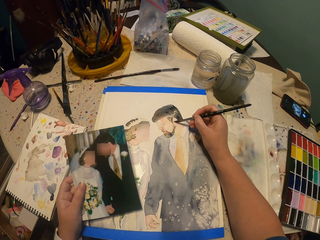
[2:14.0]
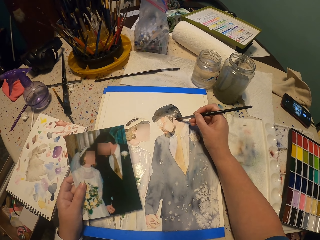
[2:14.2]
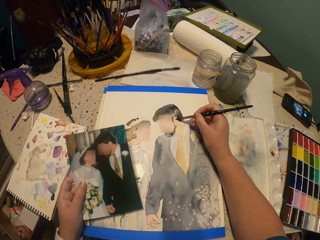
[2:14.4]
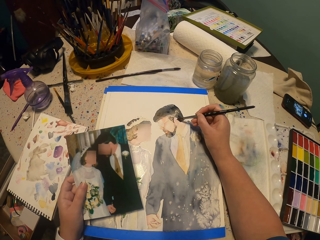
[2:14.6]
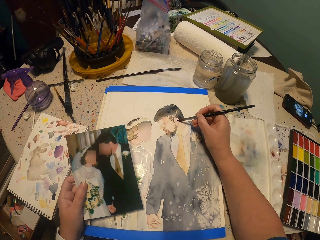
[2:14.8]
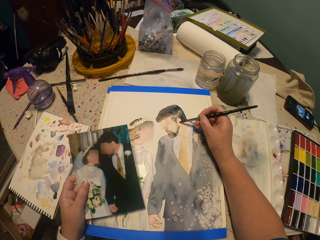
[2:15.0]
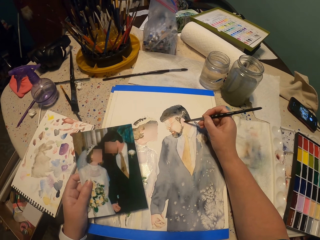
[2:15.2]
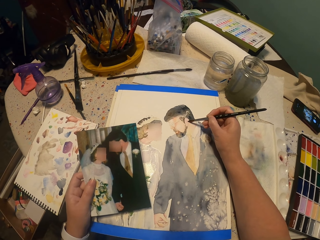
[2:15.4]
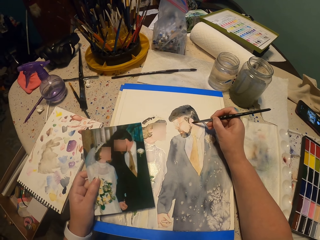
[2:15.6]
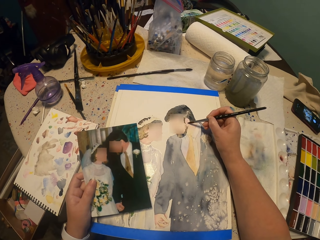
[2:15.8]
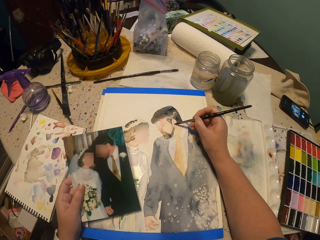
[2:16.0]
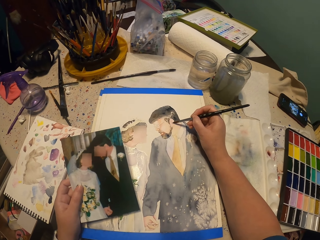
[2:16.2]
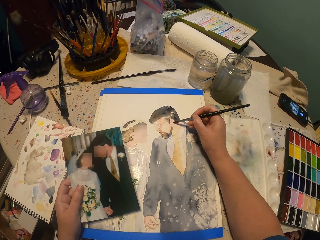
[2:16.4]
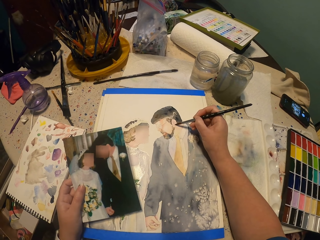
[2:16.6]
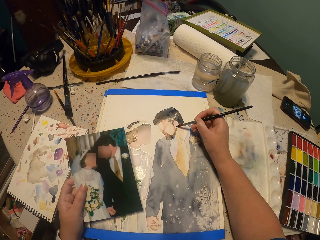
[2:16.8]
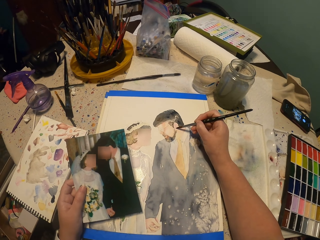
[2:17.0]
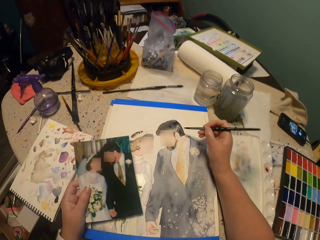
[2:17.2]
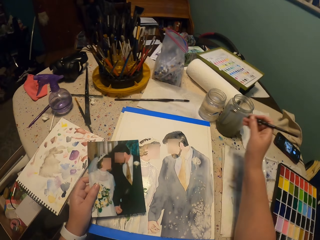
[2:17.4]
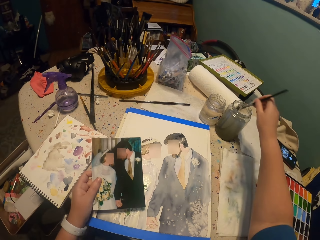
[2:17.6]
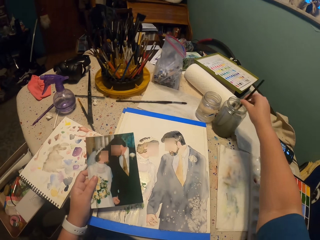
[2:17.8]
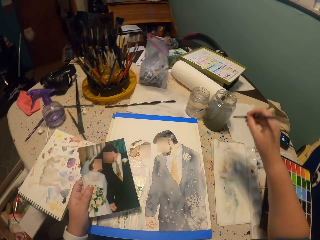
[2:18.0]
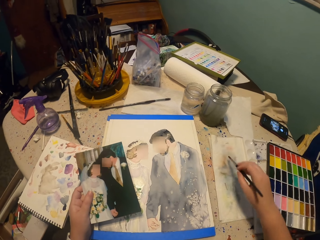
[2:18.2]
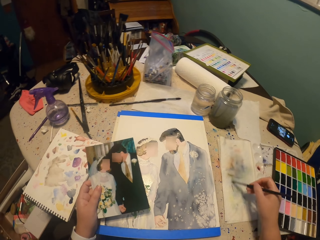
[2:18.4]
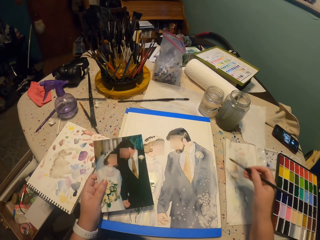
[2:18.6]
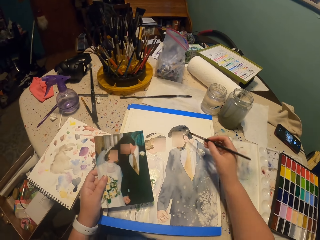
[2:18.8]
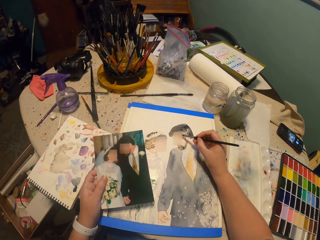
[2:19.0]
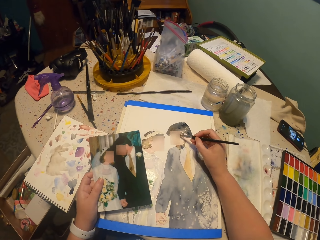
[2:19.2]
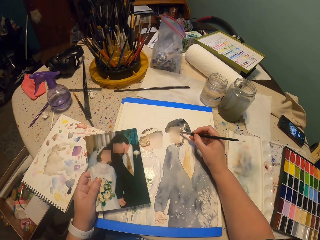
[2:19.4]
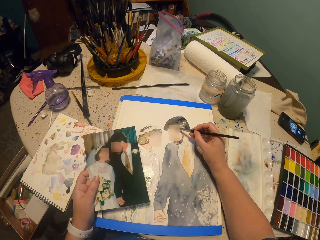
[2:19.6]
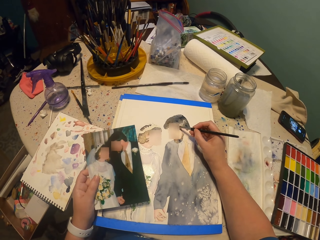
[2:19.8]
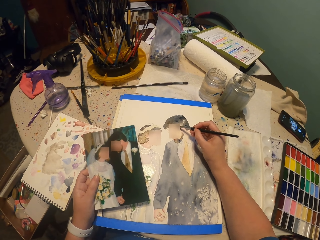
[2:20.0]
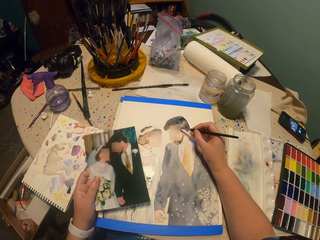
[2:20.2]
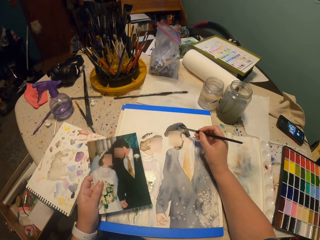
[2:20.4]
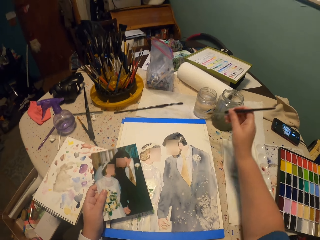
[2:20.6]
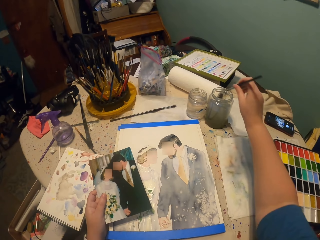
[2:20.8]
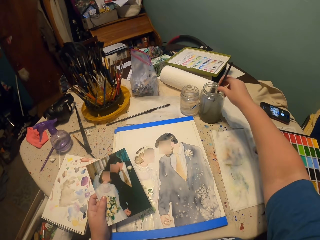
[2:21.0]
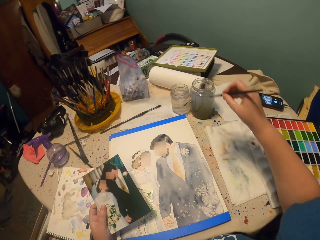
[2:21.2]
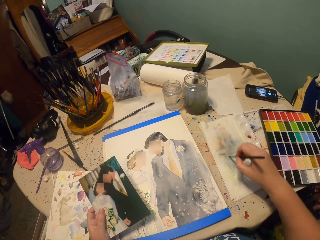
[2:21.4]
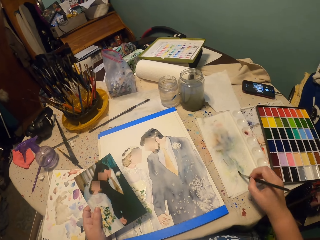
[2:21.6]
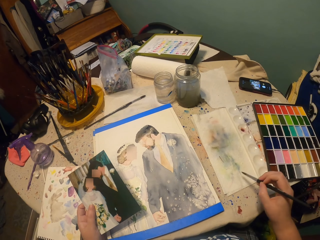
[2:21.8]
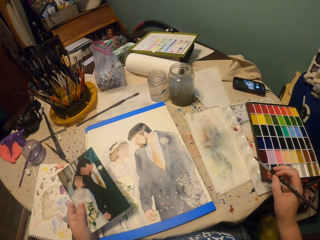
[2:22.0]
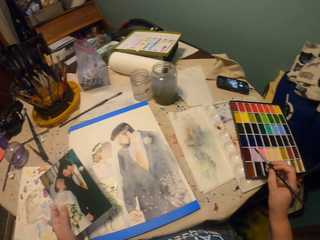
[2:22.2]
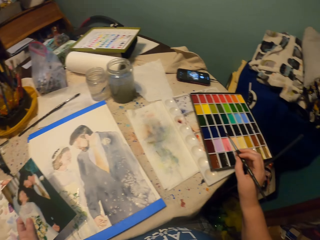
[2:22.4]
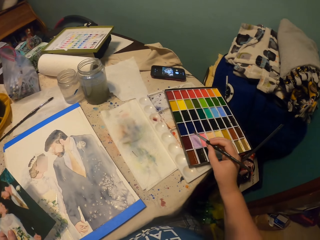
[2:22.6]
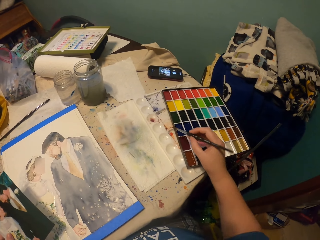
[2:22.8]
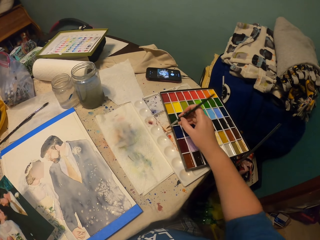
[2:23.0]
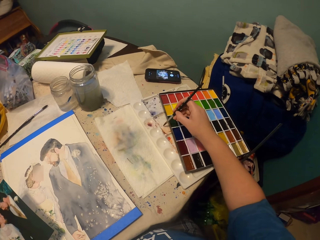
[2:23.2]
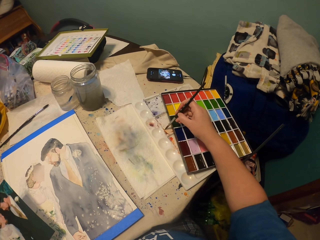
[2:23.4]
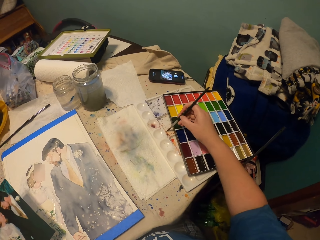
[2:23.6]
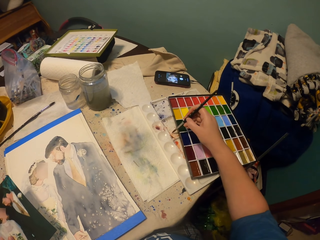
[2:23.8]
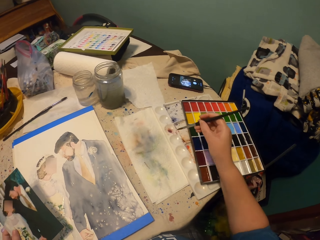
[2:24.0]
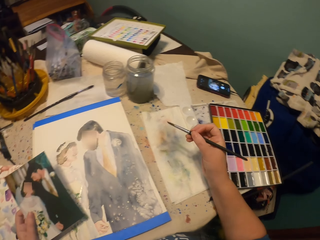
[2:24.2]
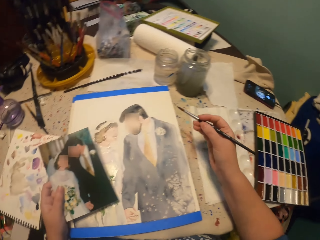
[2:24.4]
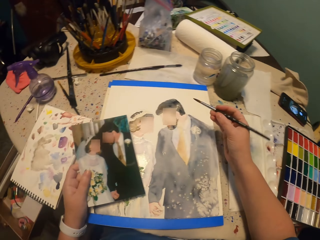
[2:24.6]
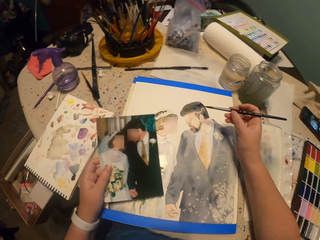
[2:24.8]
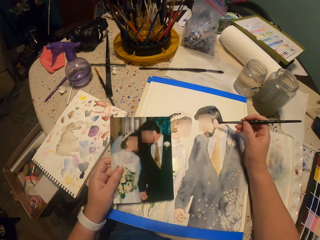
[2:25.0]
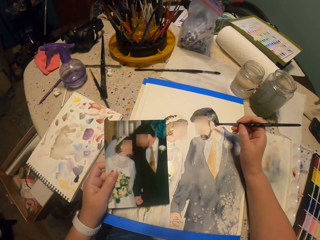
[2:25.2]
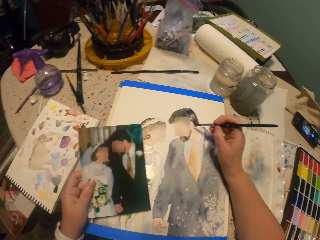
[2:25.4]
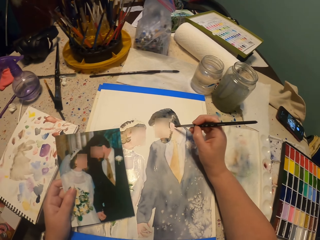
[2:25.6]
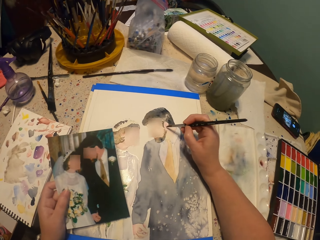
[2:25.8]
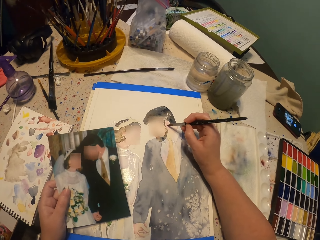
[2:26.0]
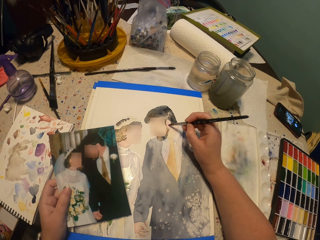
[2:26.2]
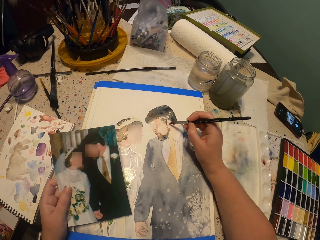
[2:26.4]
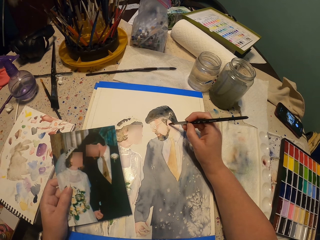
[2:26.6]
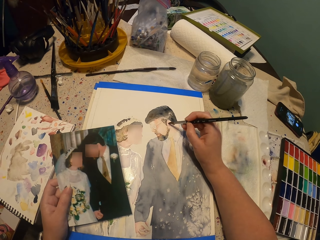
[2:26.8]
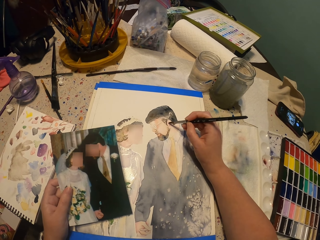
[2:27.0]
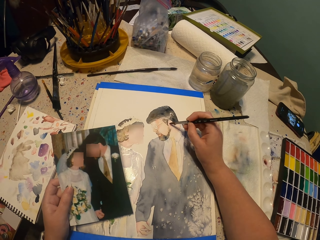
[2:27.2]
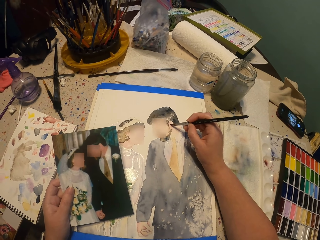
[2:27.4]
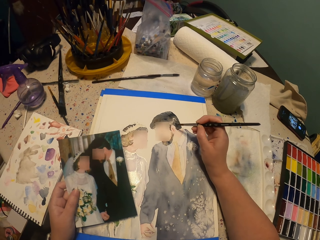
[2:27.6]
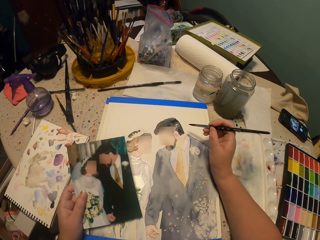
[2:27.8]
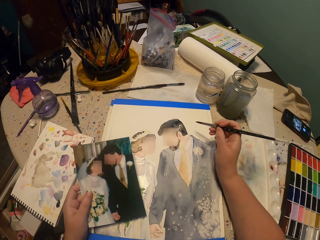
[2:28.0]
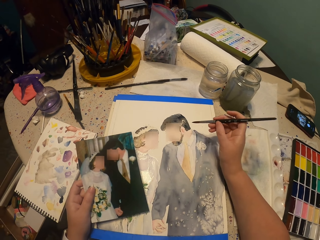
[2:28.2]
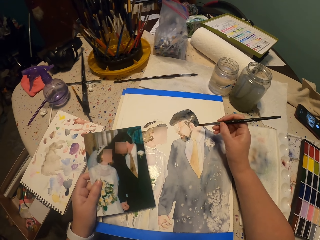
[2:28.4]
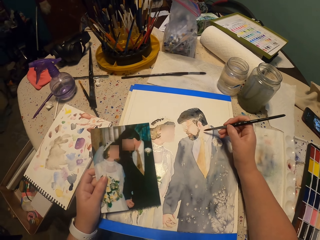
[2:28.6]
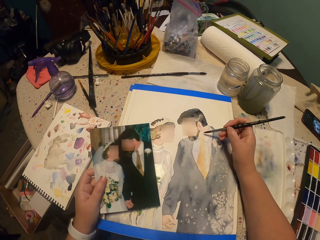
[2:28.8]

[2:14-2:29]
The camera wearer dips the paint brush into a glass of water. They squeeze the paint brush on the paper. They paint the picture. They dip the paint brush into the glass of water. They squeeze the paint brush on the paper. They pick the color from the water paint. They dip the brush in paint. They paint the picture.

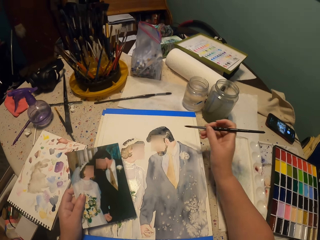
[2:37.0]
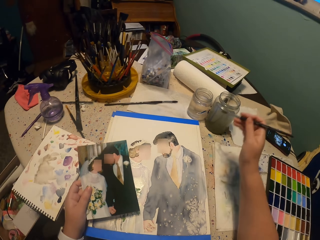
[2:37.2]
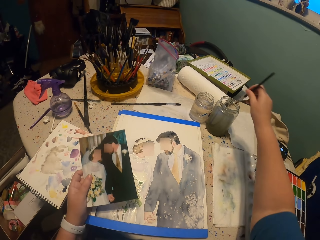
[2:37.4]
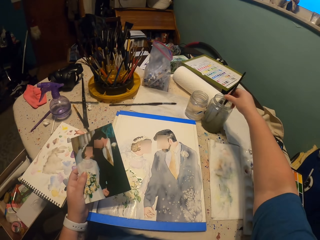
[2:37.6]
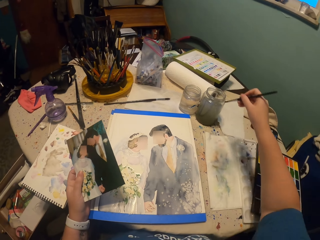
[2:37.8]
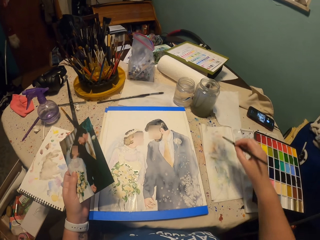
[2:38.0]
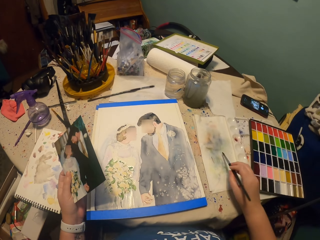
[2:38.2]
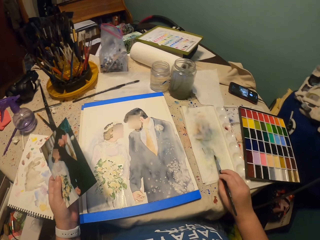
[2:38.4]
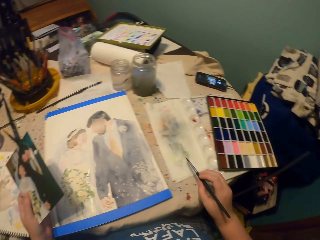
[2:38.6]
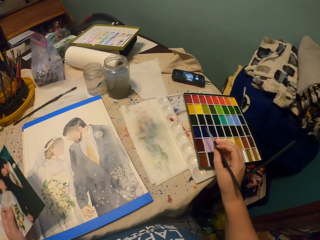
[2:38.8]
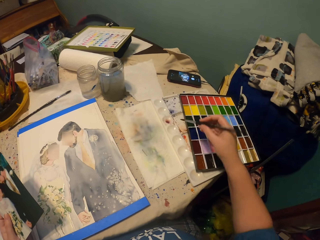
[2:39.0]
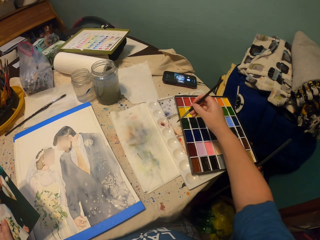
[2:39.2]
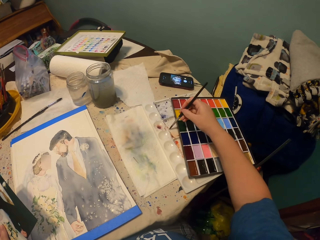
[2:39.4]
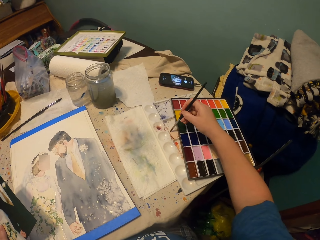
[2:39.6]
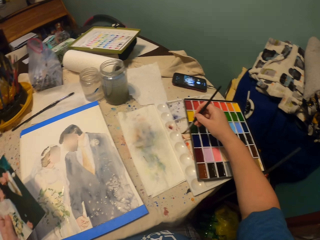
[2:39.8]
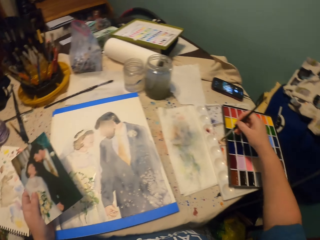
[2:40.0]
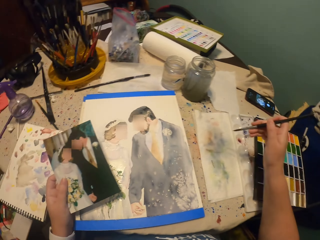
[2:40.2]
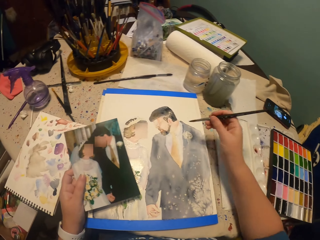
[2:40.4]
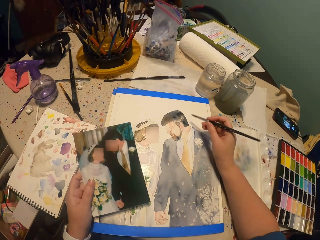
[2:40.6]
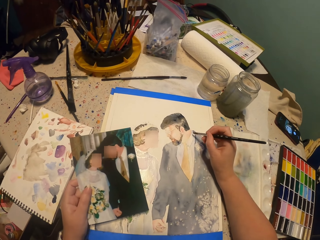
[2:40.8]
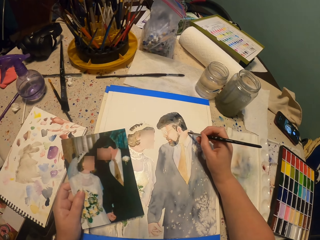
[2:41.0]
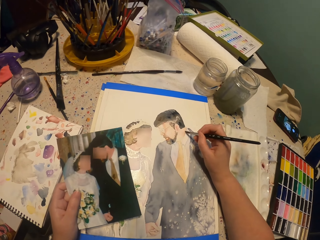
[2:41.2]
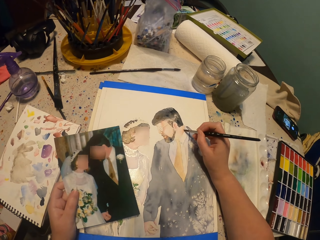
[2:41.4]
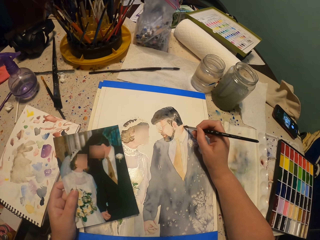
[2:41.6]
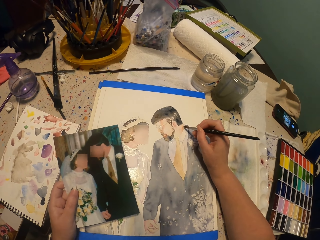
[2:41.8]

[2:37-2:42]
The camera wearer dips the paint brush into a glass of water. They squeeze the paint brush on the paper. They pick the color from the water paint. They dip the brush in paint. They paint the picture.

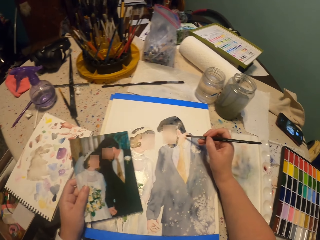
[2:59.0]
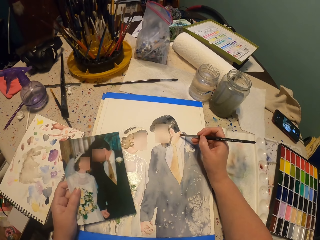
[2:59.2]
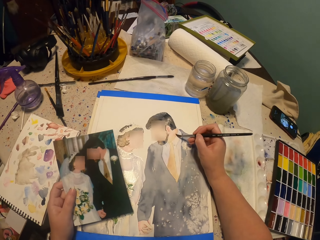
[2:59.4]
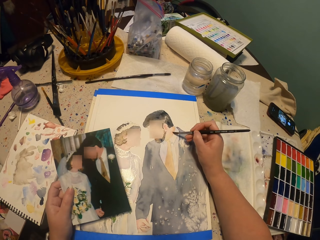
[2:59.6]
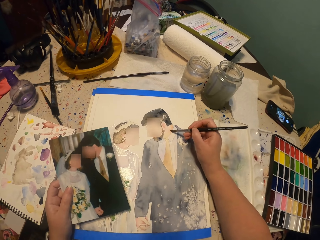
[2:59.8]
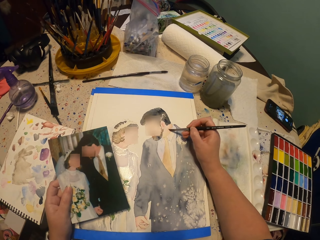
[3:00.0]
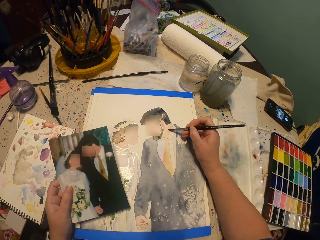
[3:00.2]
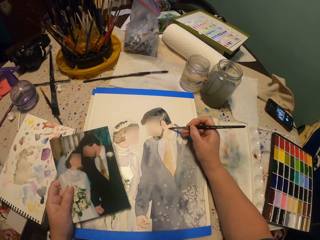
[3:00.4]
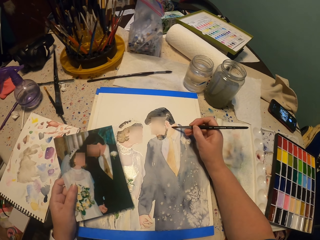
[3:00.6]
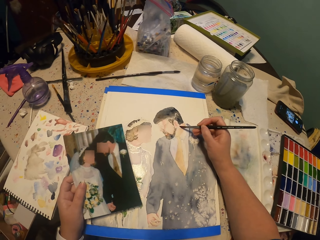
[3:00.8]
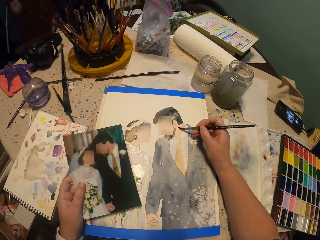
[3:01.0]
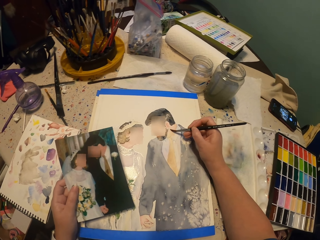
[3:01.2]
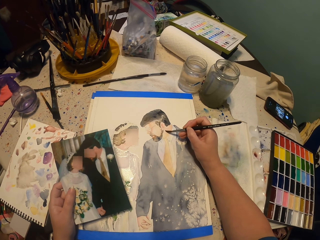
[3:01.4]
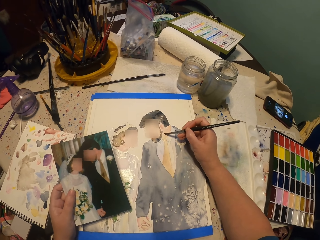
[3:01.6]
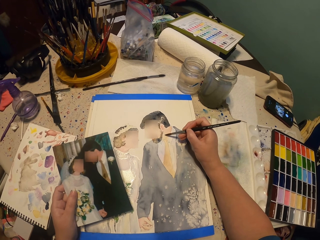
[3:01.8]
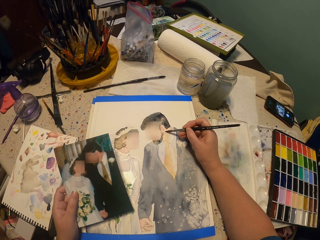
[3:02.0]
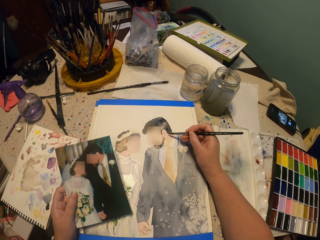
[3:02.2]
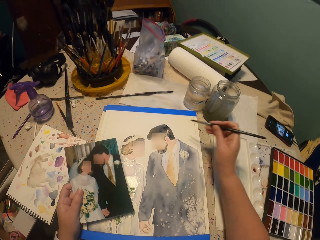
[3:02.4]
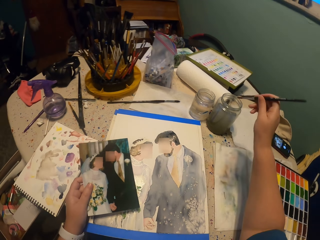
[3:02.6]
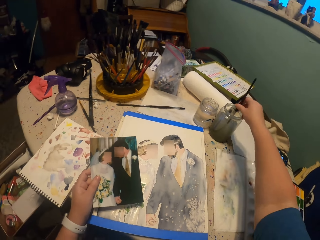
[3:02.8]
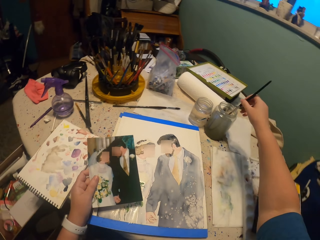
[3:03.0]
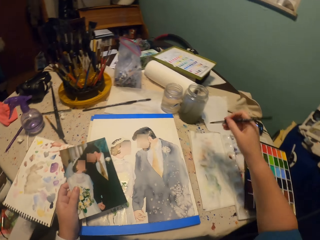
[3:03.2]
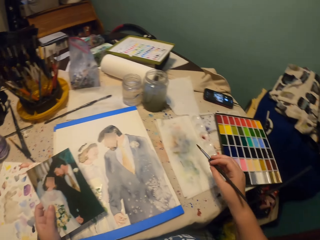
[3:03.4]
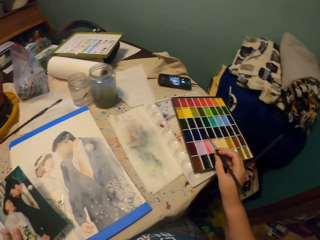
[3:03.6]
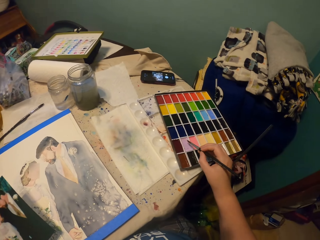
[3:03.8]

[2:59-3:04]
The camera wearer paints the picture. They dip the paint brush into a glass of water.
